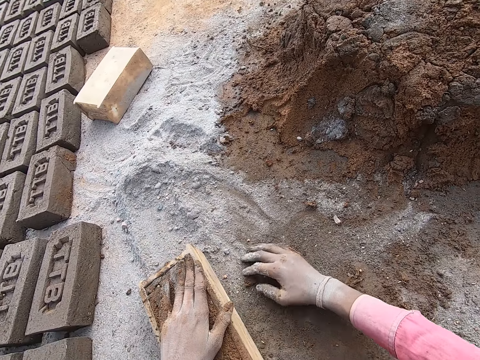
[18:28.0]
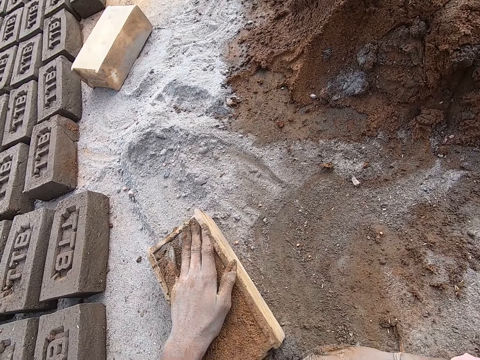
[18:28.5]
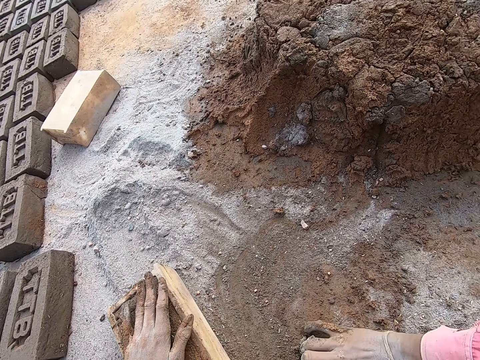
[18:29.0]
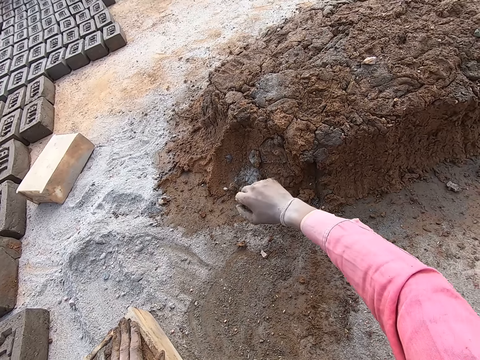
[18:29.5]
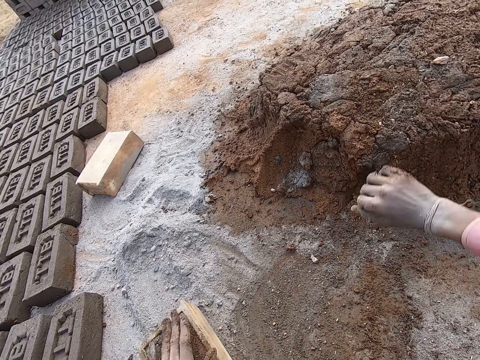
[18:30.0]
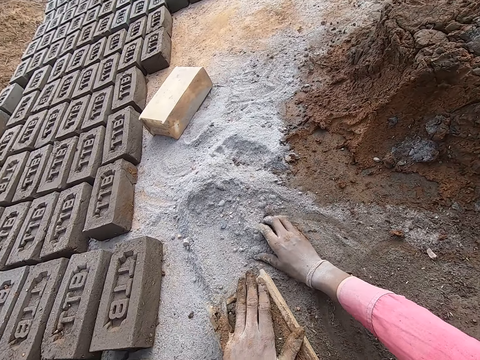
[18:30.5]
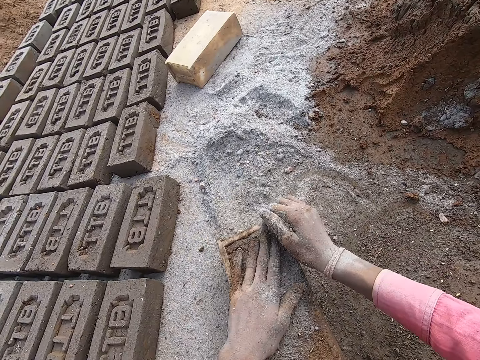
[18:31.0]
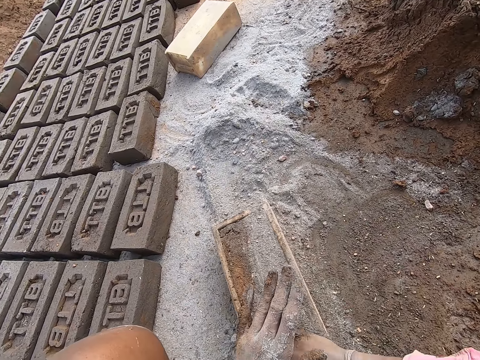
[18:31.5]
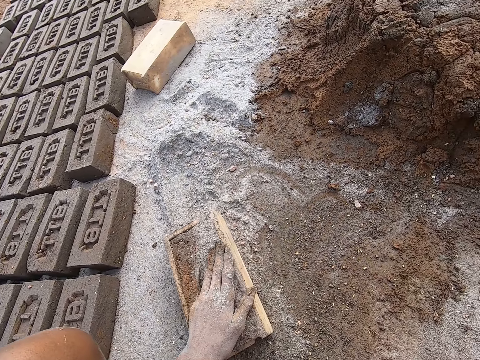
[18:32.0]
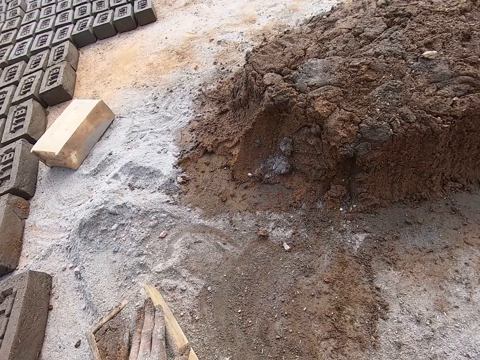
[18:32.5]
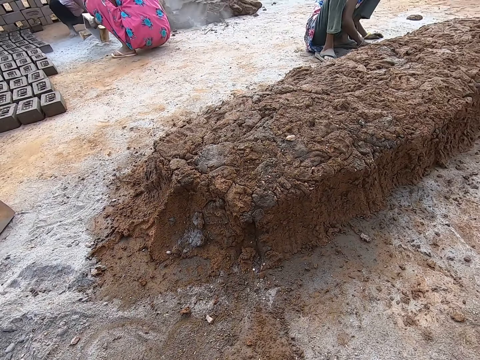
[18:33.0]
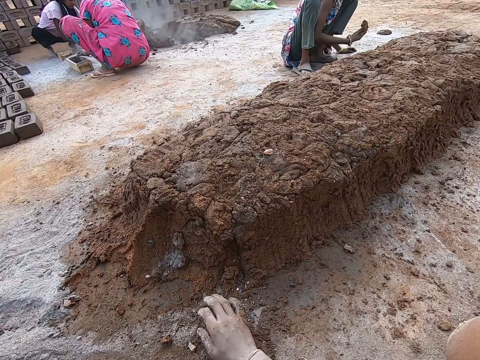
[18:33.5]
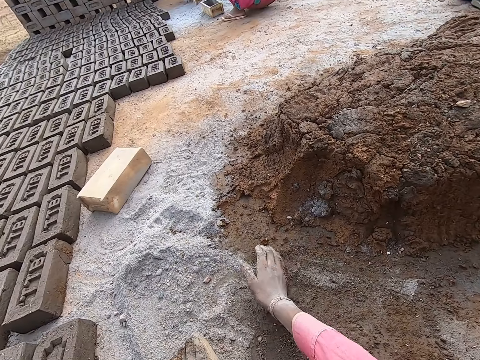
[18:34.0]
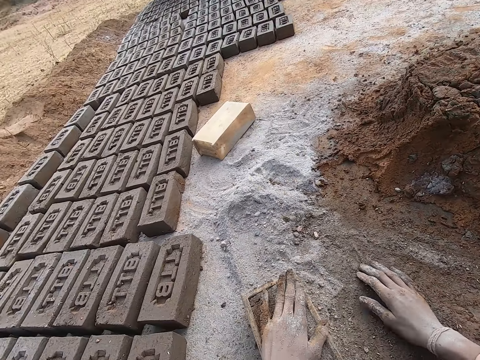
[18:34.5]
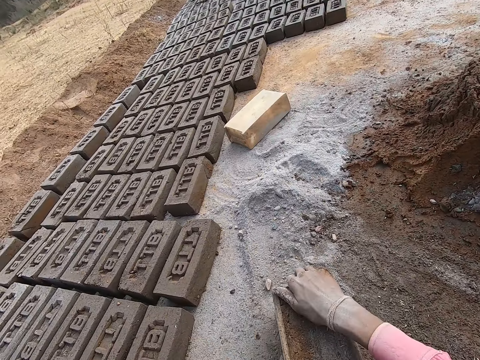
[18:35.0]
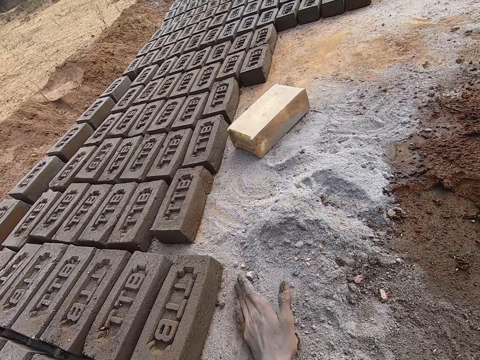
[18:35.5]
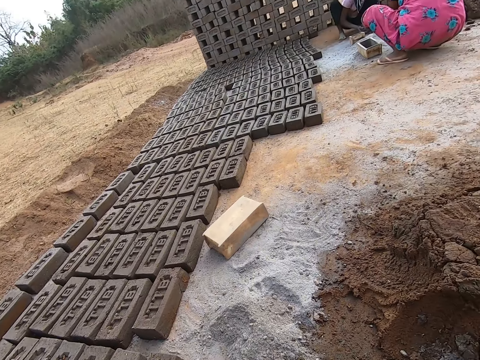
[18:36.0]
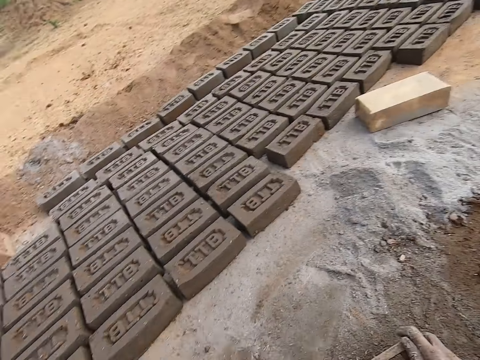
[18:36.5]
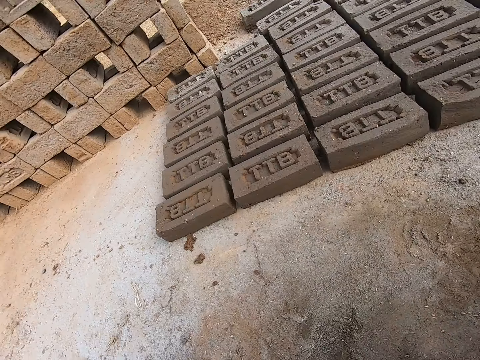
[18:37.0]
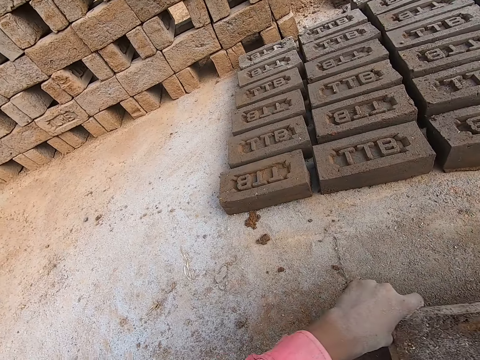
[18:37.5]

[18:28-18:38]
The camera wearer collects pieces of mortar. They move soil on the ground. They throw the pieces of mortar on a heap of mortar. They rub the hands with the soil. They collect dry sand and spread the dry sand on the mortar. They move a hand in the dry sand. They shake the brick mold. They lift the brick mold. They move a hand in the dry sand.

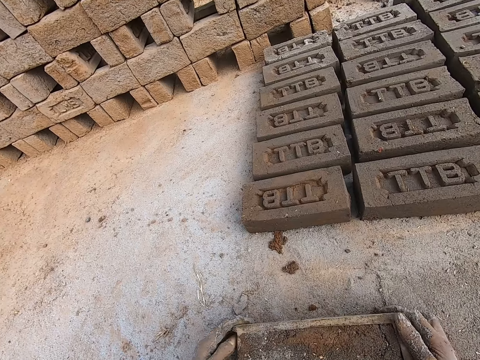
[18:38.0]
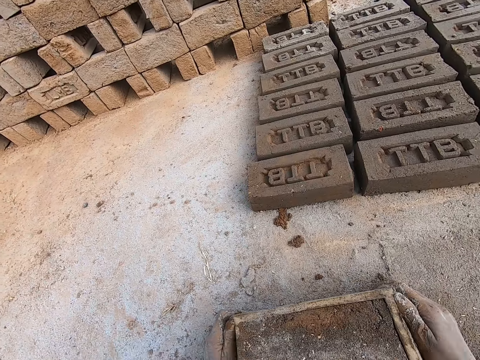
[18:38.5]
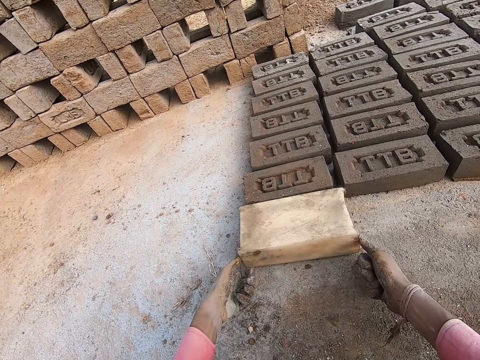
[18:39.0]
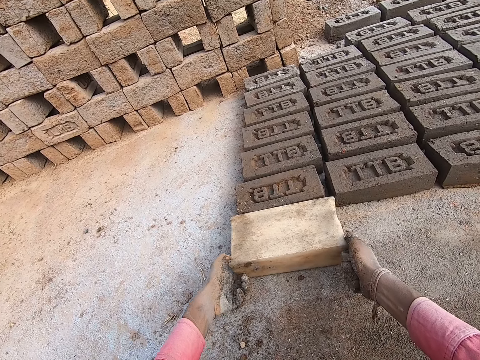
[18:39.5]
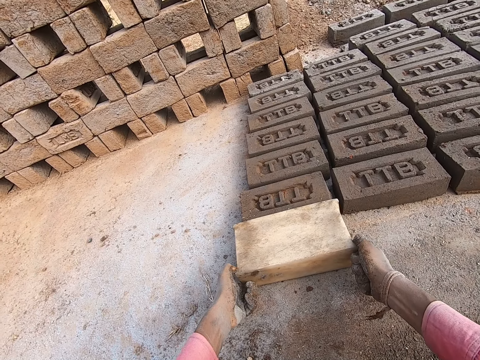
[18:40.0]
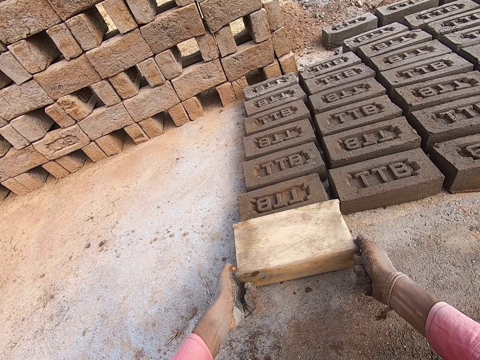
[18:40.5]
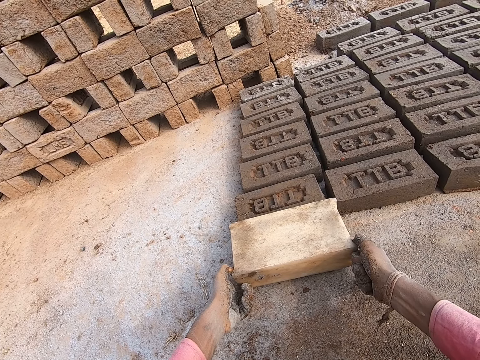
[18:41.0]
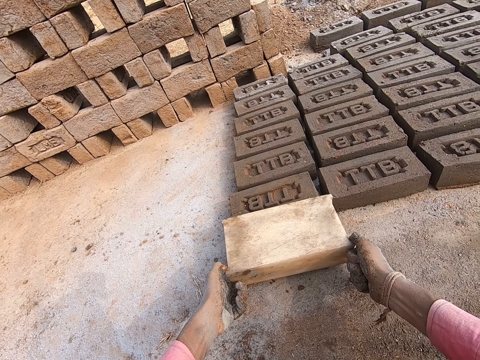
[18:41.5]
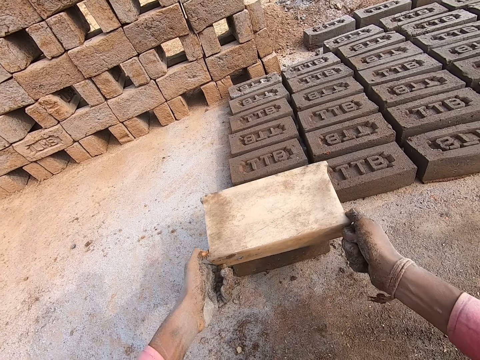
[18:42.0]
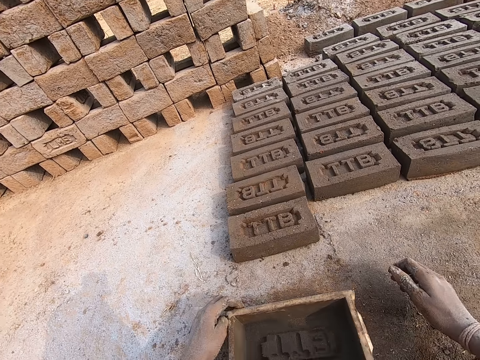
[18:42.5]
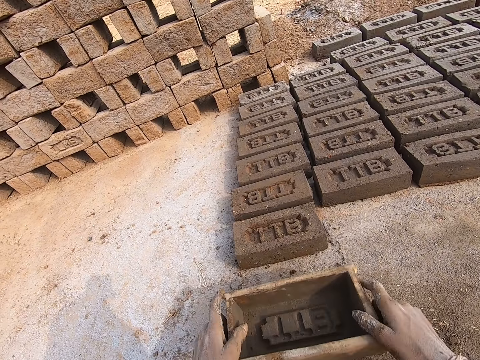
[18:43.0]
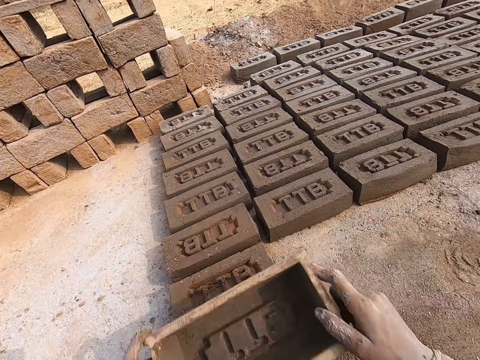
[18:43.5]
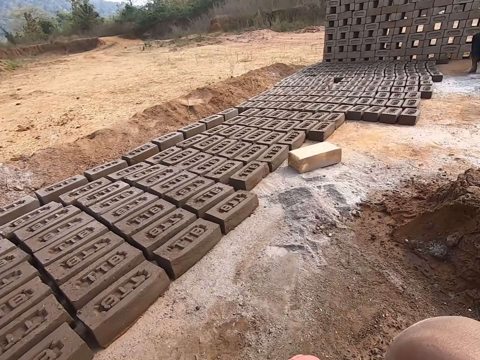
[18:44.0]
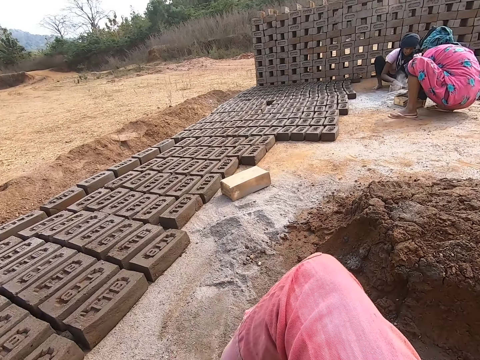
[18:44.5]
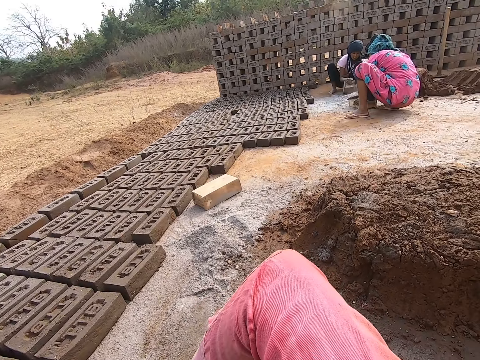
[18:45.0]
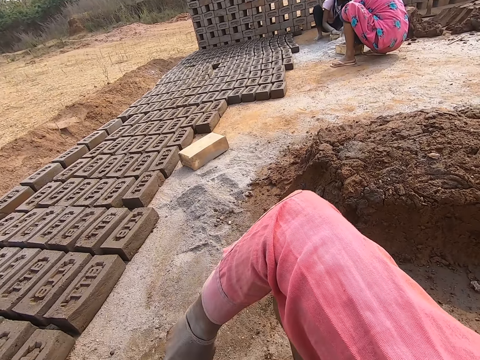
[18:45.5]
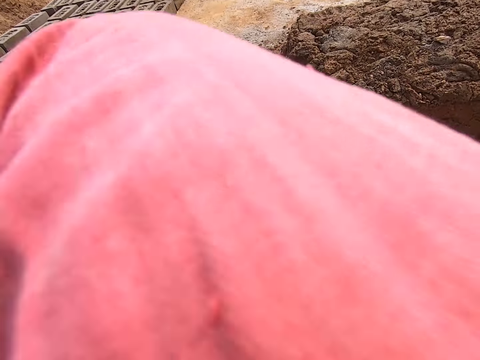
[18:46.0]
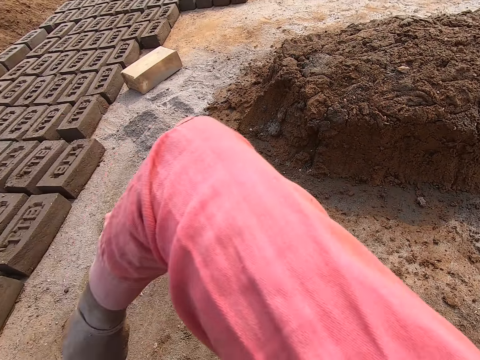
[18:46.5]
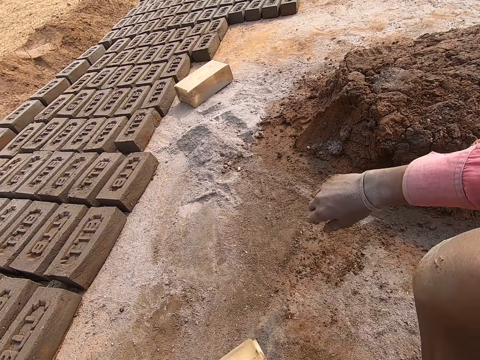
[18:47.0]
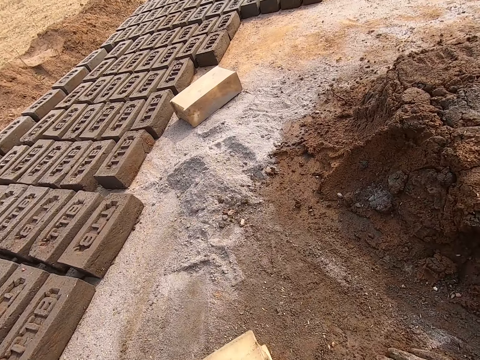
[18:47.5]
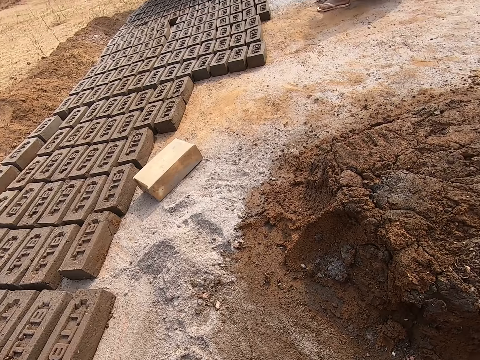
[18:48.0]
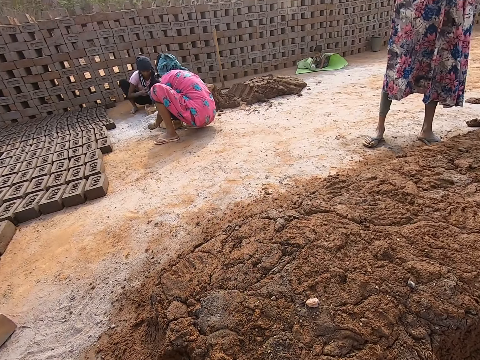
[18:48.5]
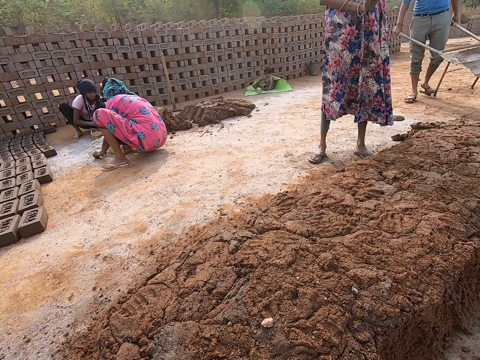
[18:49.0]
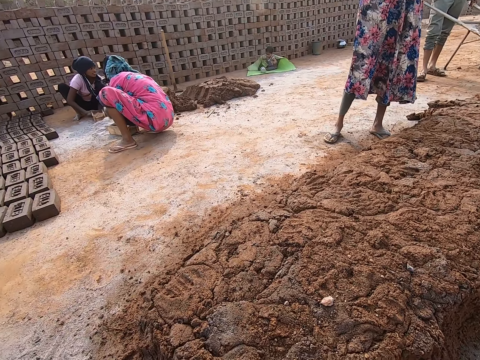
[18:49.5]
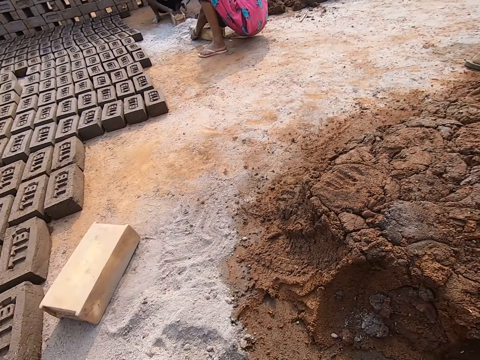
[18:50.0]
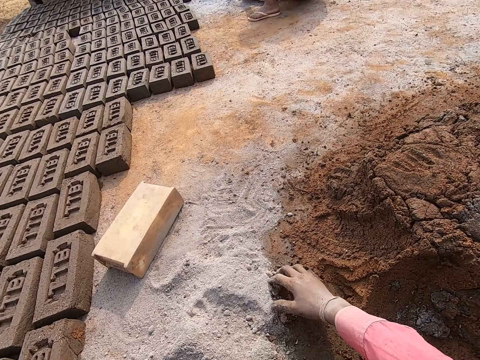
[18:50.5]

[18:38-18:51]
The camera wearer lifts the brick mold. They move the brick mold on the ground. They turn the brick mold down. They pull the brick mold. They turn the brick mold. They remove the brick mold from the brick. They lift the brick mold. They hold the brick mold. They tap on the brick. They turn right. They look around. A person puts mortar in the brick mold.

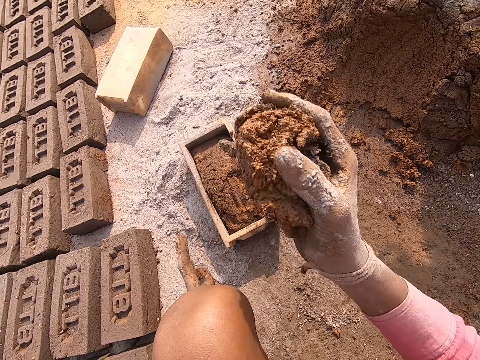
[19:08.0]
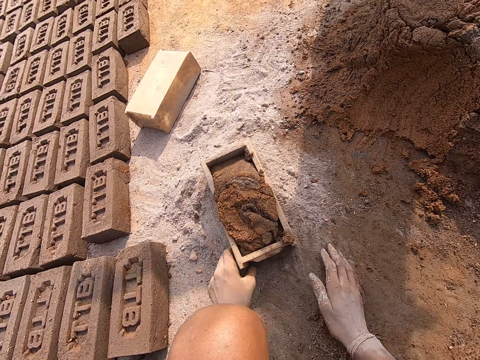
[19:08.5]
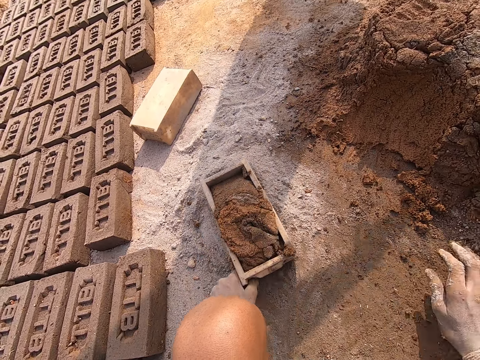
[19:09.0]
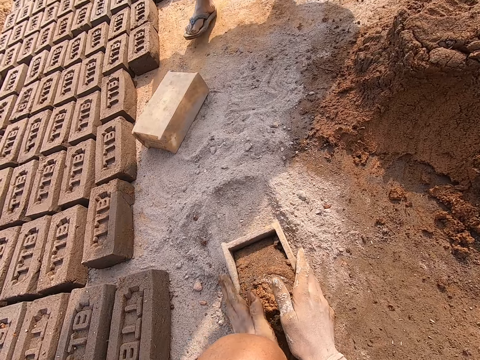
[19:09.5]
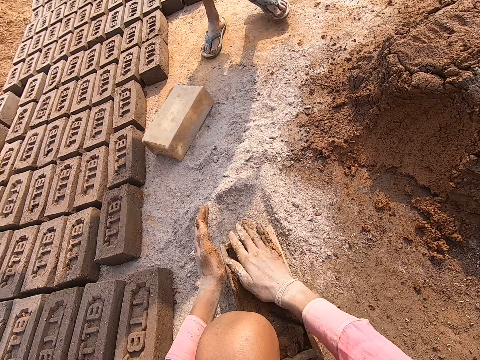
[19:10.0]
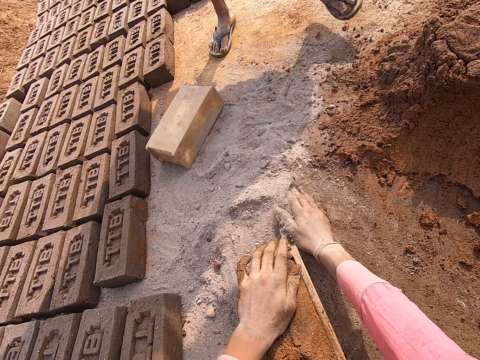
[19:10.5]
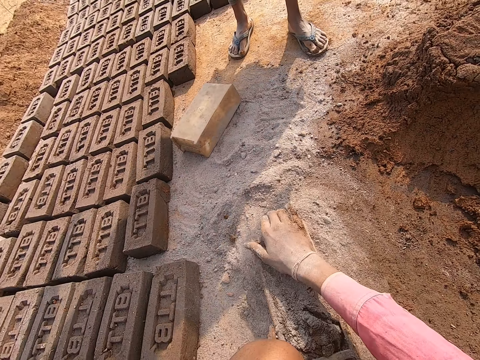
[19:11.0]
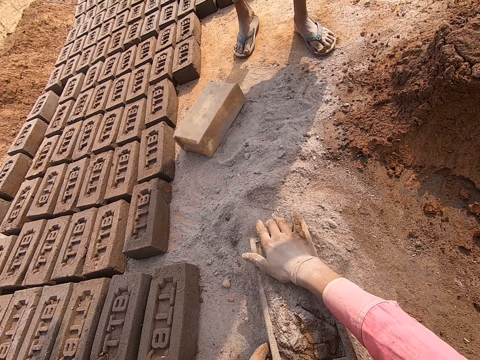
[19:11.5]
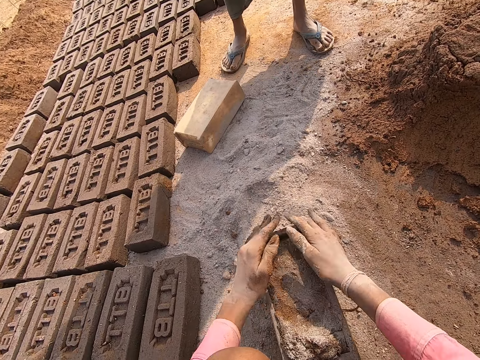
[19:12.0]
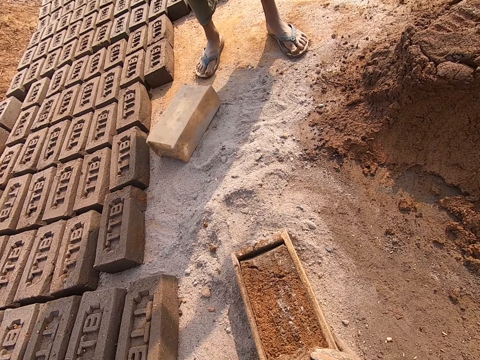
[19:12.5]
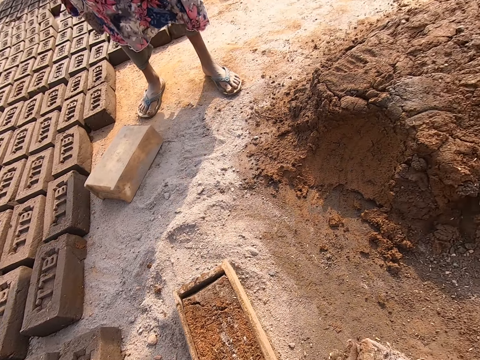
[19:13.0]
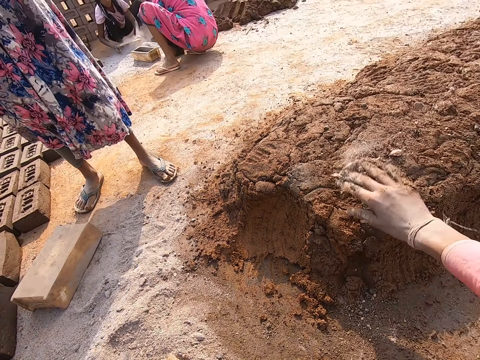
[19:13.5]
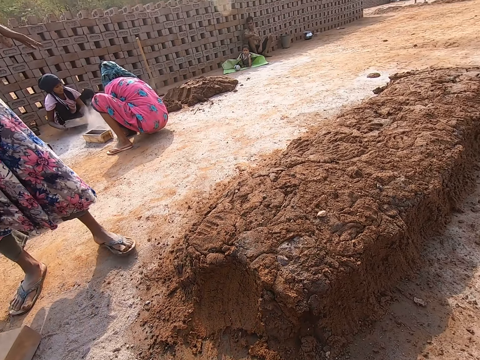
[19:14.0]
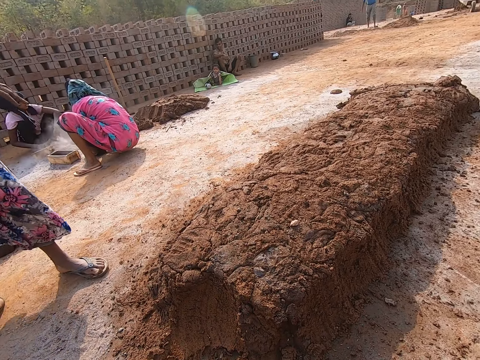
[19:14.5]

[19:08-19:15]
The camera wearer lifts the mortar. They put mud on the mud. They throw the mortar in the brick mold. They pull the brick mold. They remove the mud from the mold. They adjust the mortar on the brick mold. They rub the hands. They put dry sand on the mortar. They shake the mold. They remove extra mortar from the brick mold. A person moves around. The camera wearer throws the mortar on a heap of mortar.
